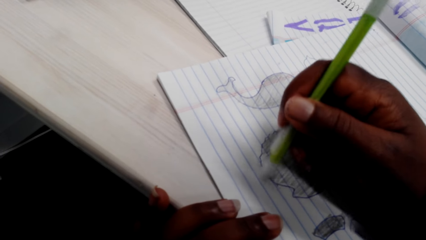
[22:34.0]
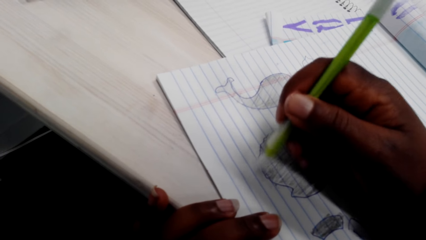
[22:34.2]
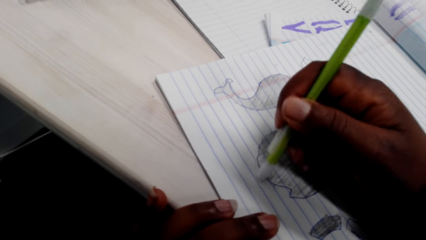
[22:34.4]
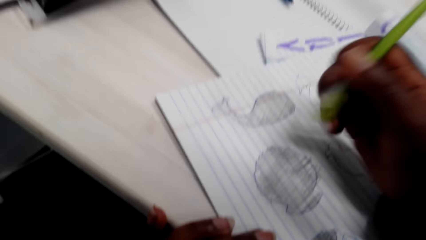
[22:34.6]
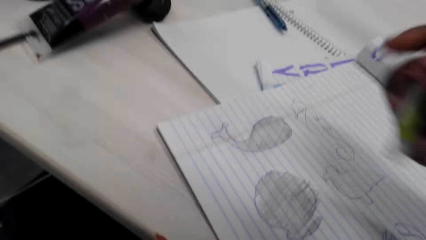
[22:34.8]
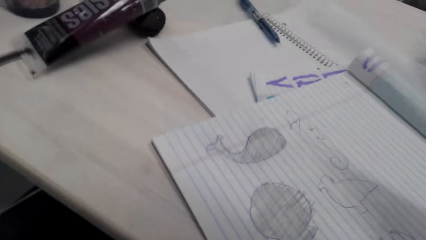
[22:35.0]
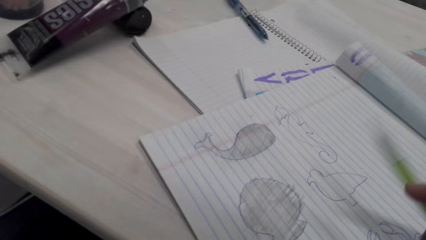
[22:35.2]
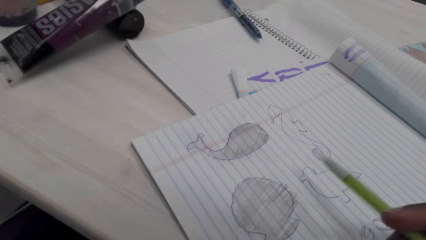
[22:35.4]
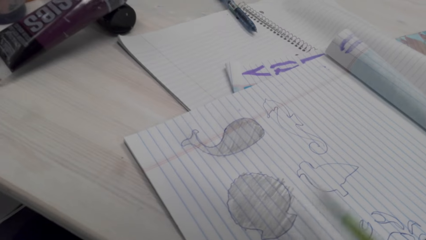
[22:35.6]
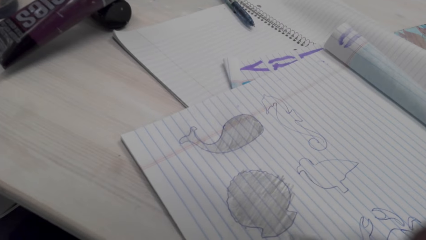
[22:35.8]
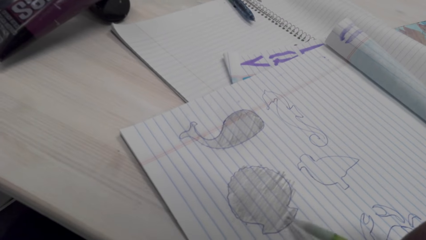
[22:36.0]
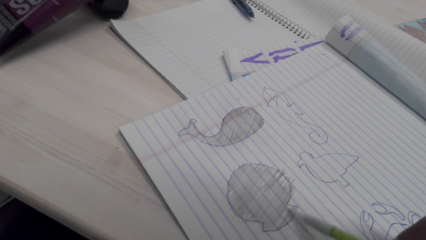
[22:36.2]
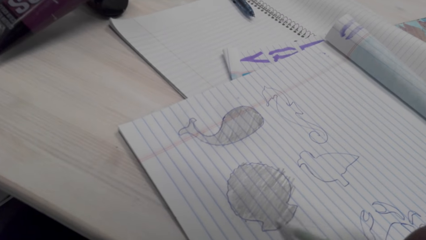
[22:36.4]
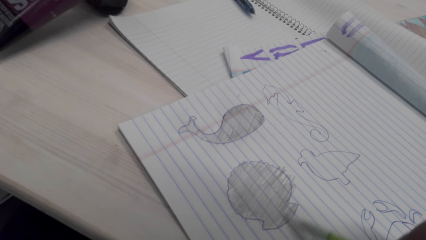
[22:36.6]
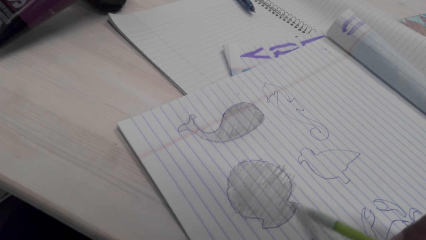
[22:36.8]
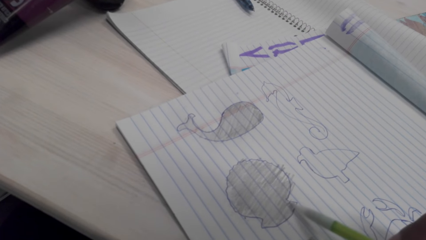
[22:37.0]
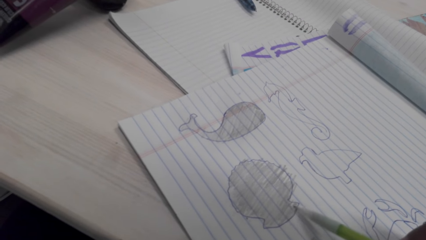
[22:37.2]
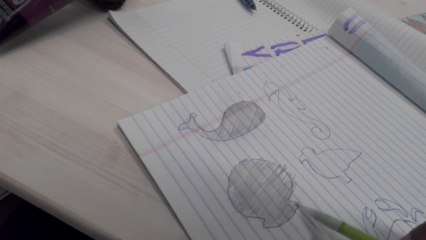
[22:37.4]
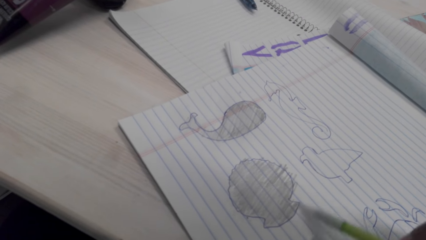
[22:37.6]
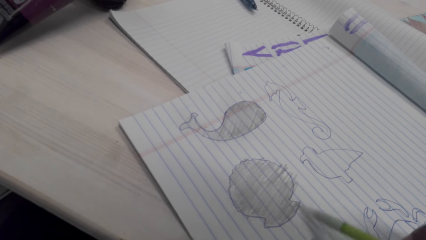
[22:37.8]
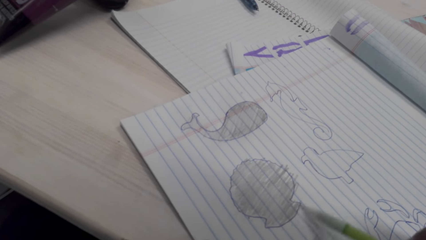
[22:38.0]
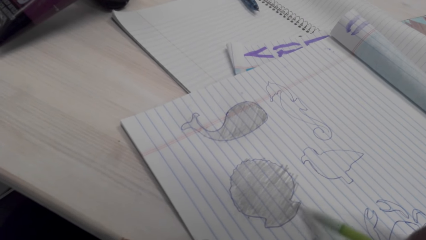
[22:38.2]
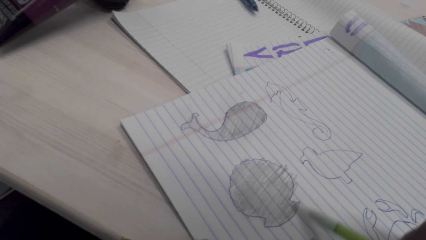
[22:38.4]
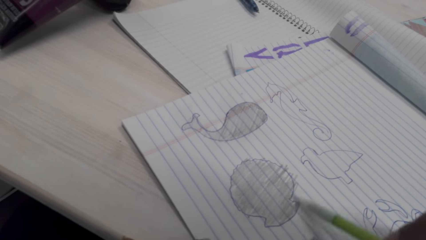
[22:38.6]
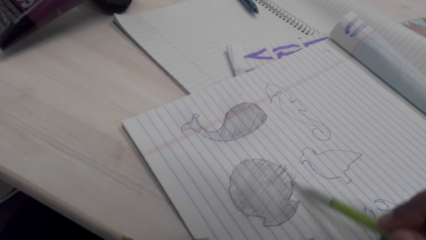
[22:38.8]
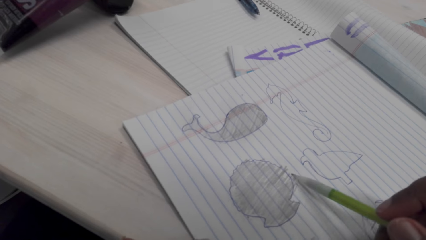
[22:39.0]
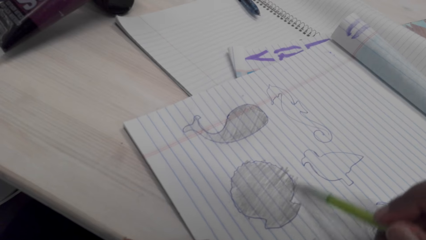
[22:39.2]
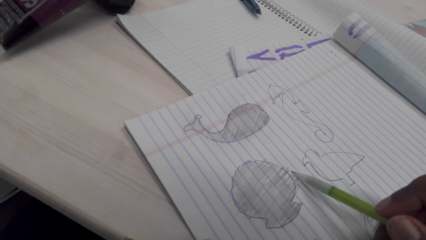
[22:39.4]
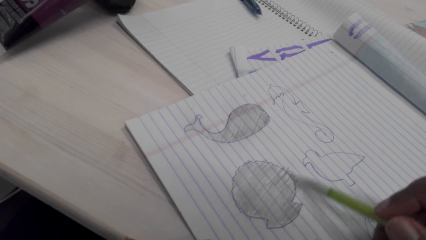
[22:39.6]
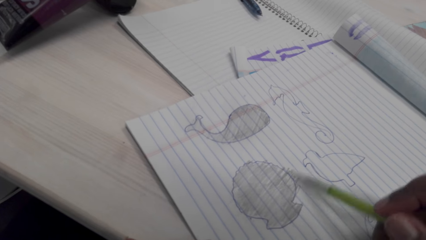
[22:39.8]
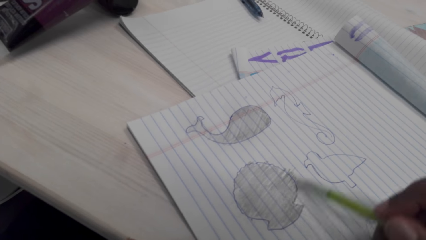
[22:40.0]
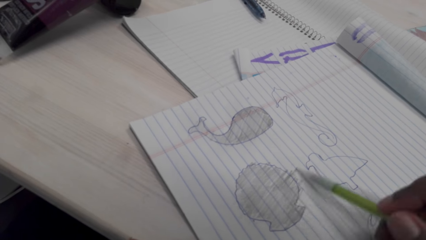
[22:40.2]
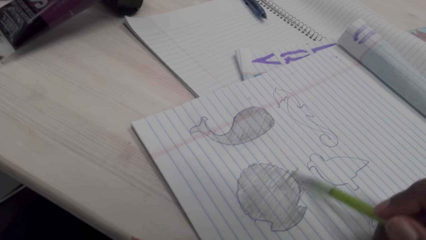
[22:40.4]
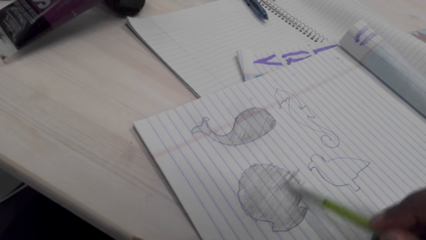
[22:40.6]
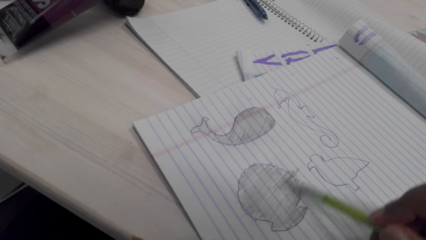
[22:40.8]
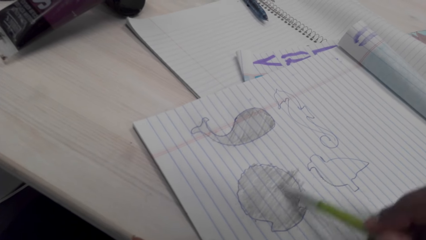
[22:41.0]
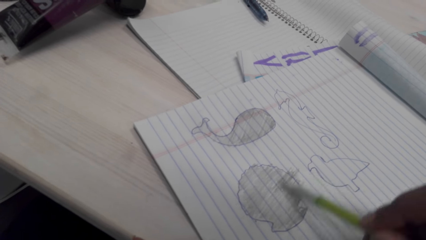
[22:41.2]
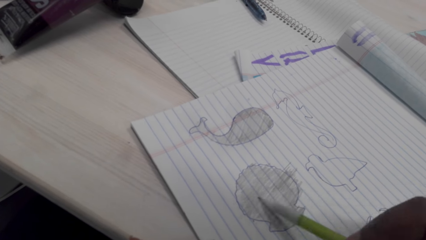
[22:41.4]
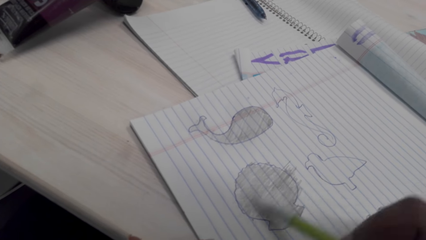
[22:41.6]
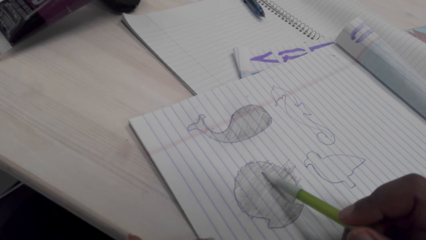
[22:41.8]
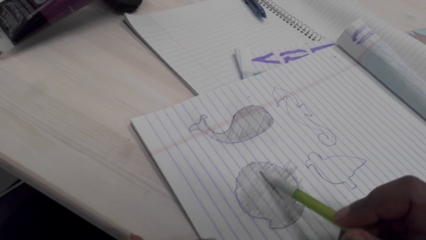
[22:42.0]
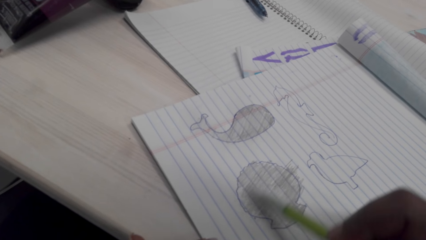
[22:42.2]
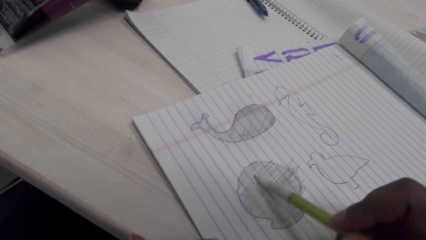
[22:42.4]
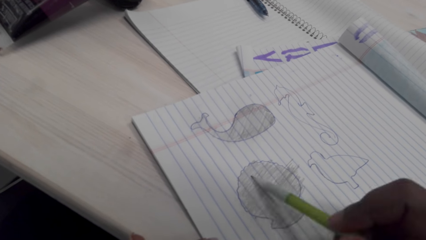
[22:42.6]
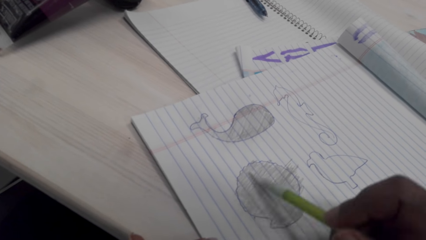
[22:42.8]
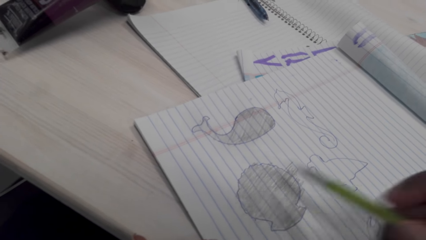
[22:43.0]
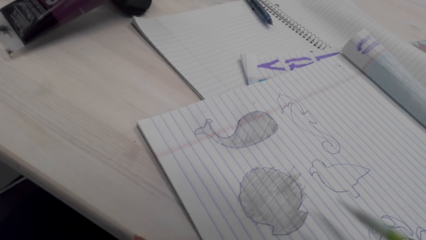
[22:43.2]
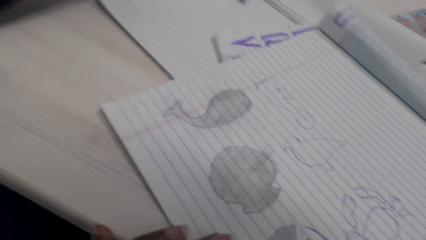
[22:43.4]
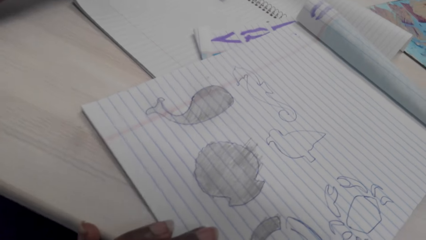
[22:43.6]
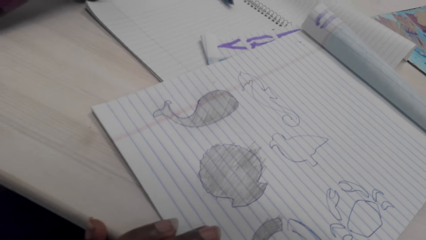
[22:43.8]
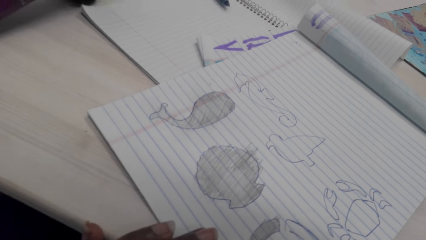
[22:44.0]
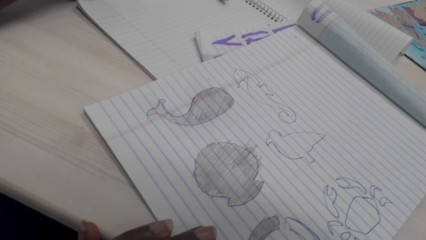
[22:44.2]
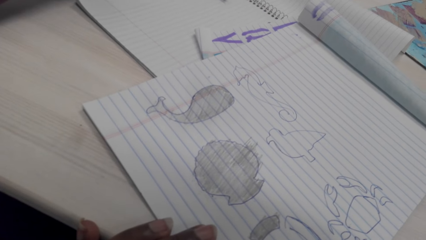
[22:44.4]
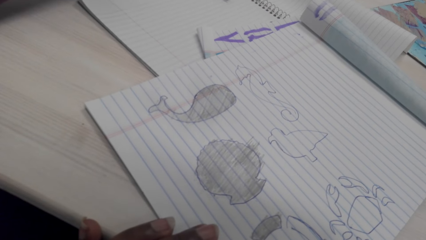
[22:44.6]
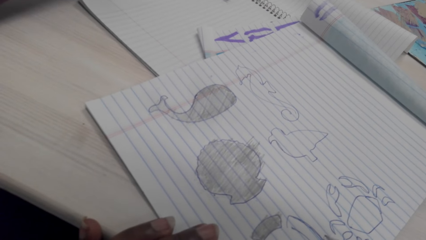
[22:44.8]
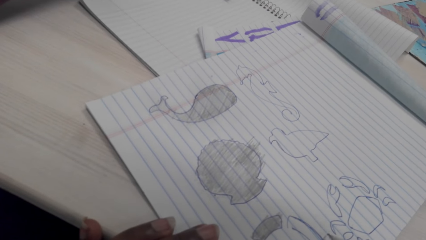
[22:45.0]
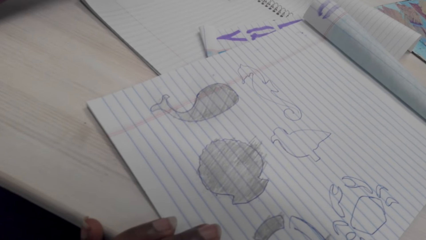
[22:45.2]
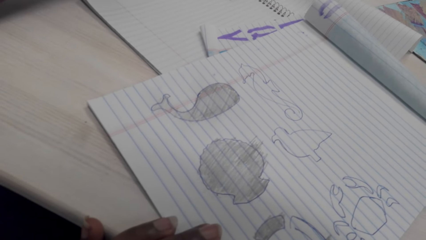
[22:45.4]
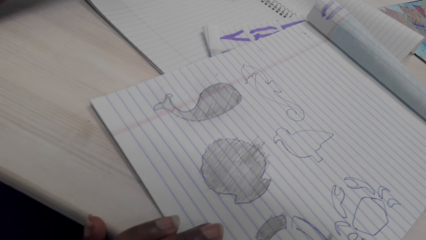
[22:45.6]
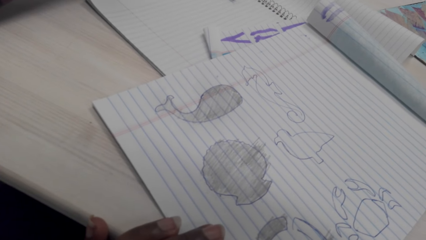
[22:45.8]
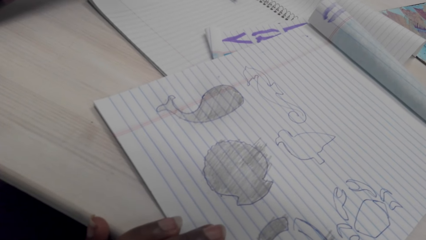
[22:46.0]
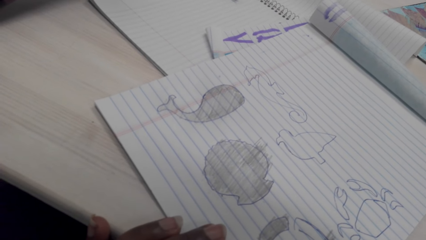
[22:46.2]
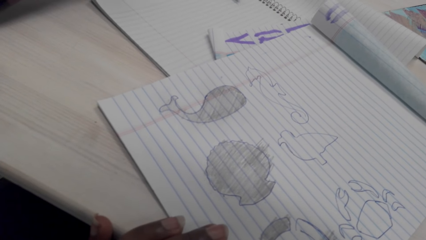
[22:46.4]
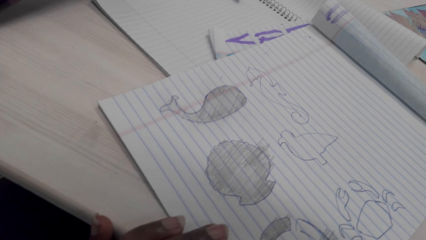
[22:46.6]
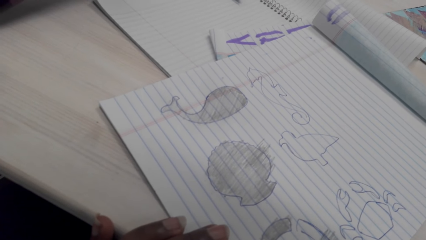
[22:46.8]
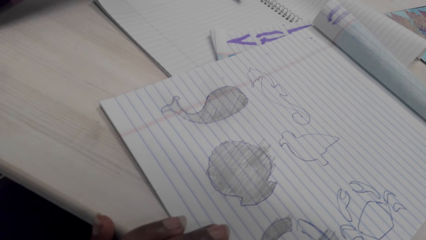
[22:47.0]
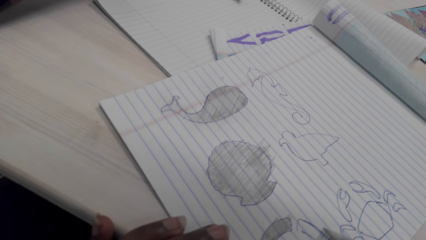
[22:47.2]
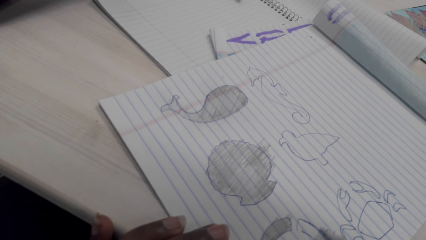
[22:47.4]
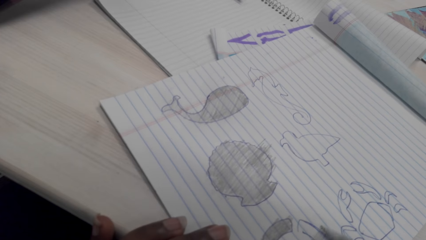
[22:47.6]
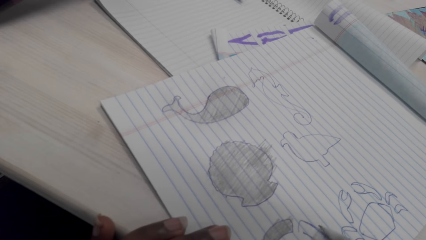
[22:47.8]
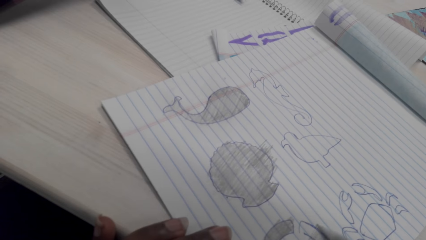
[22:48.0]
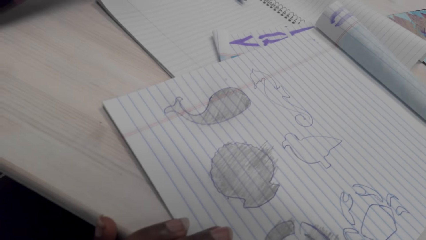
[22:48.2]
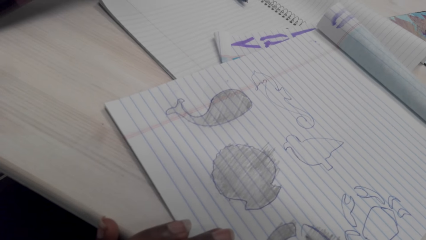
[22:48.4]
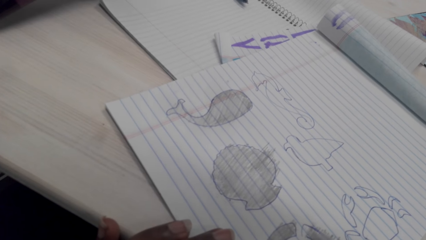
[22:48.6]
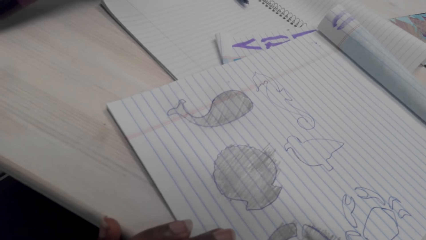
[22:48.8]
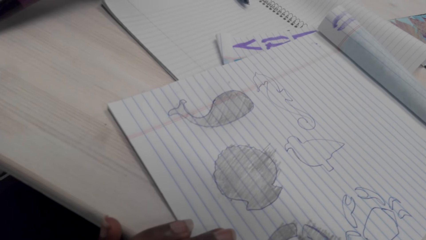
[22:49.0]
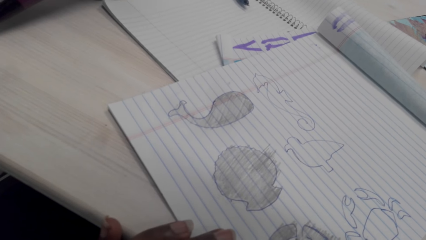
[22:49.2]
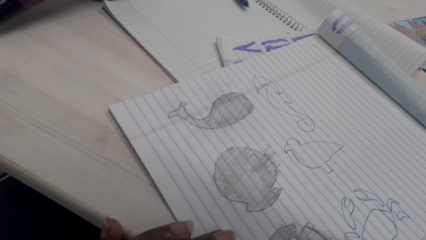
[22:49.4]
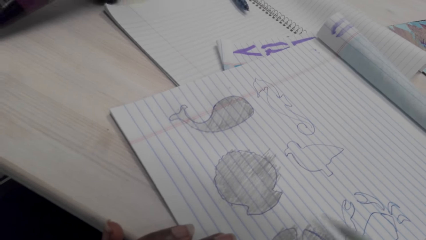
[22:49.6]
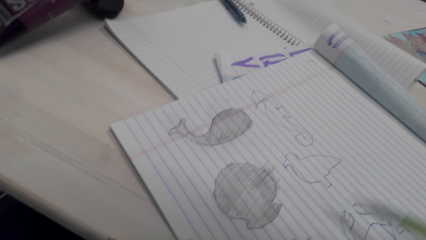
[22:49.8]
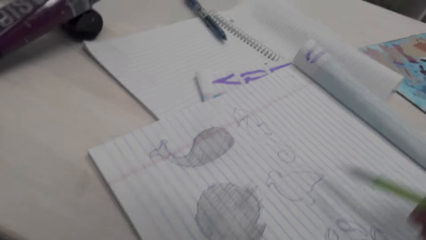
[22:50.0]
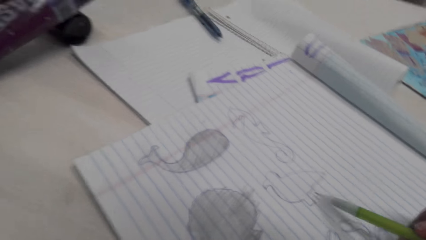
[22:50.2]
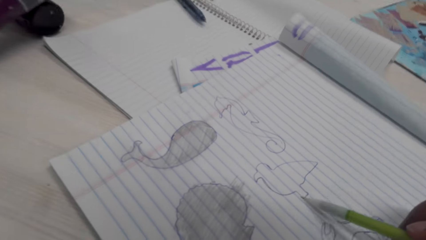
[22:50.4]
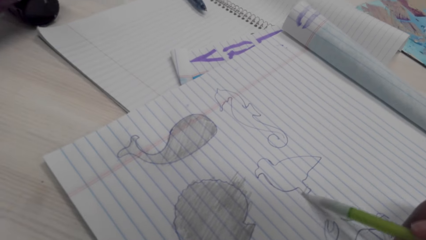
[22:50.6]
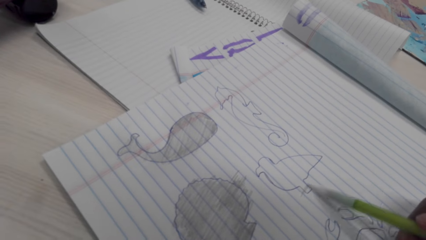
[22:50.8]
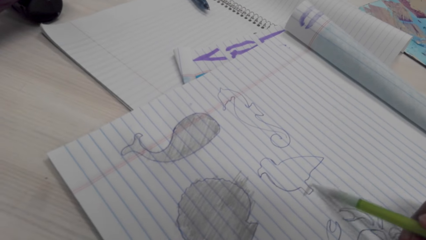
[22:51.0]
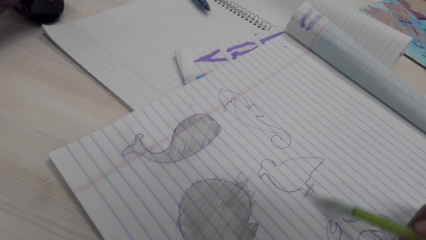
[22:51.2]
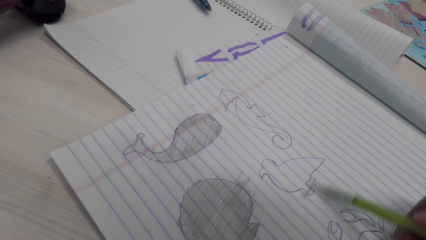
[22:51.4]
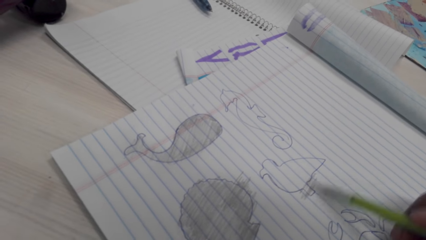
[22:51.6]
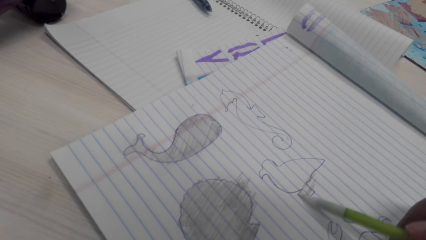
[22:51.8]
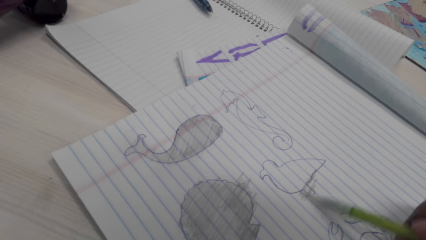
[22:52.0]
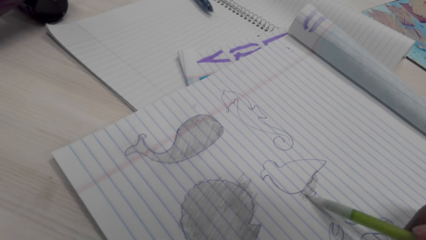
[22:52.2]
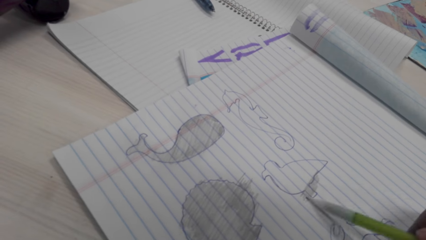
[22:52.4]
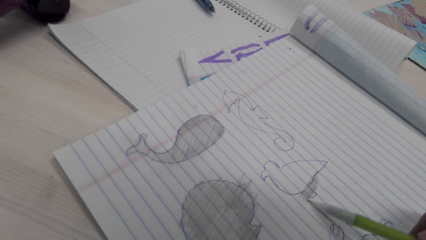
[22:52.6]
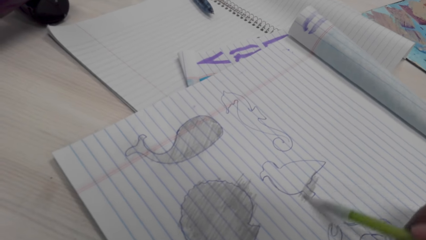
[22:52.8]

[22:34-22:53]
The camera wearer adjusts the pencil. They color a picture with the pencil. They adjust the pencil. They color the picture with the pencil. They shade another drawing.
